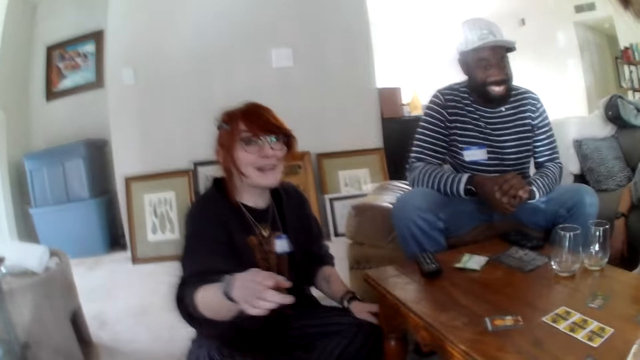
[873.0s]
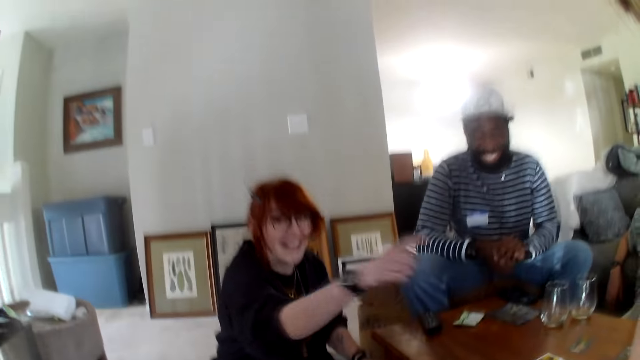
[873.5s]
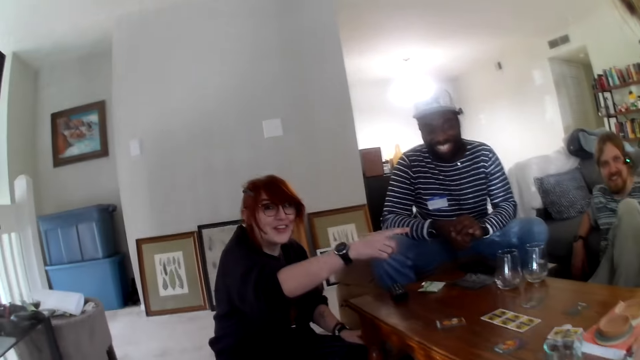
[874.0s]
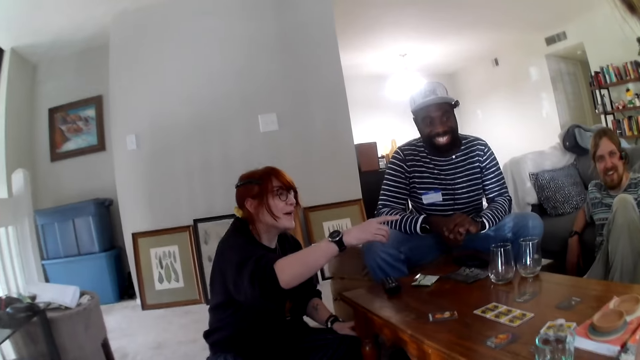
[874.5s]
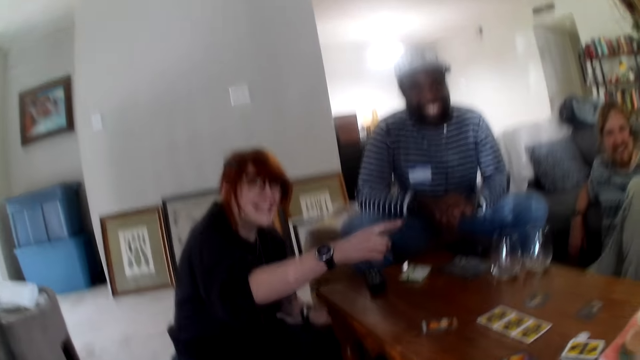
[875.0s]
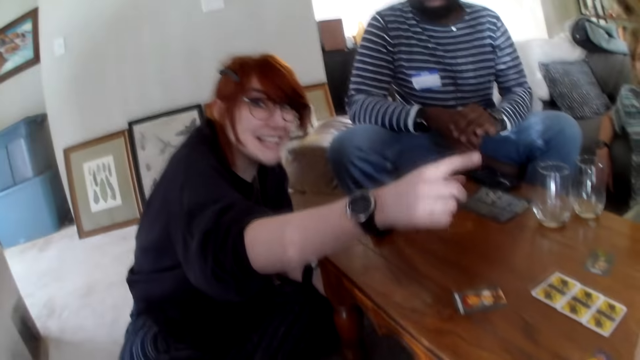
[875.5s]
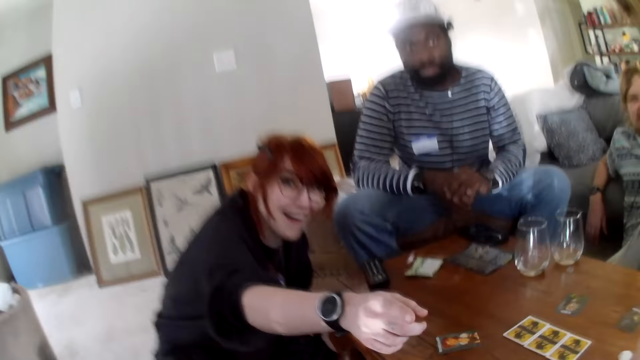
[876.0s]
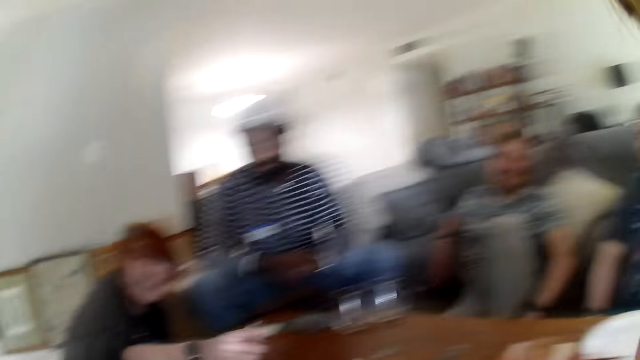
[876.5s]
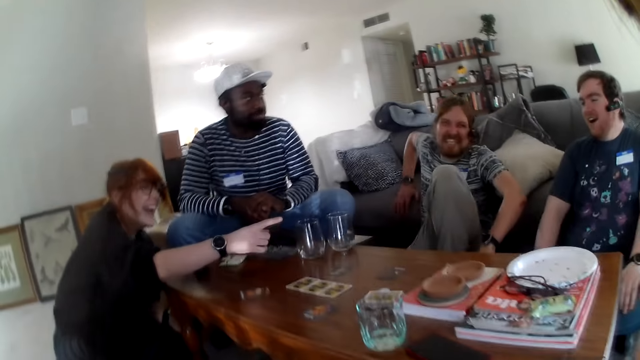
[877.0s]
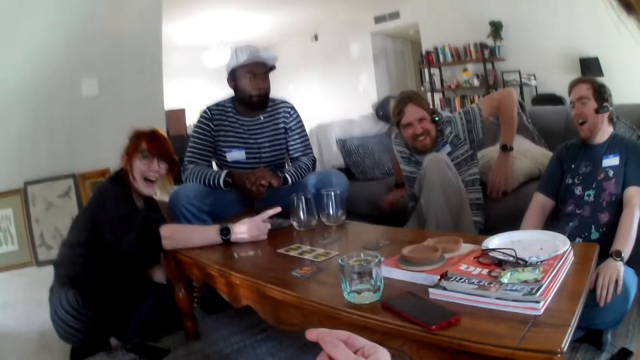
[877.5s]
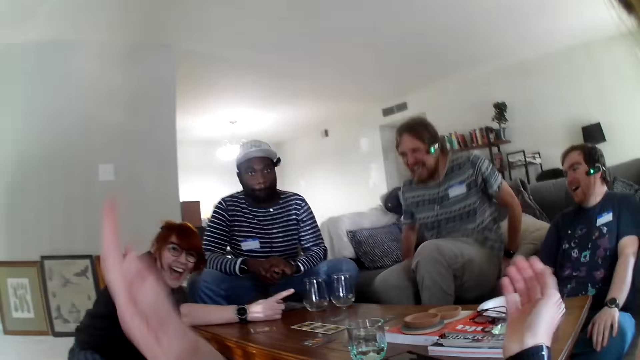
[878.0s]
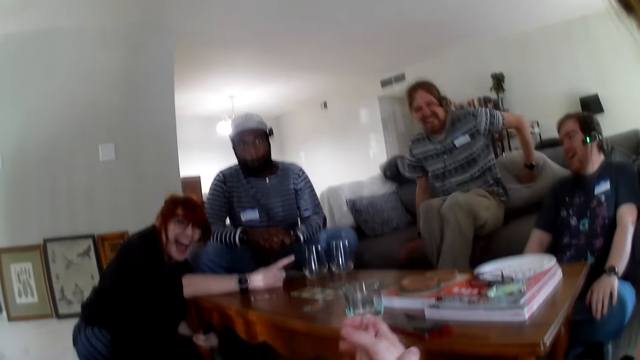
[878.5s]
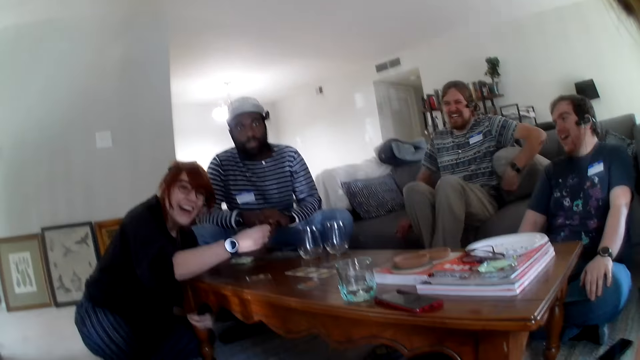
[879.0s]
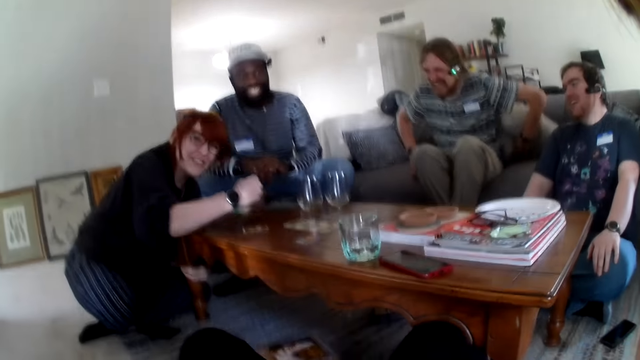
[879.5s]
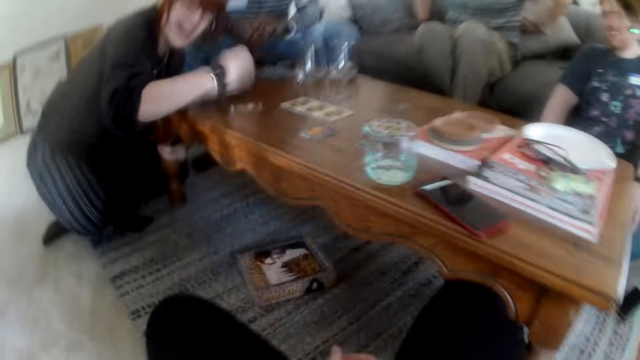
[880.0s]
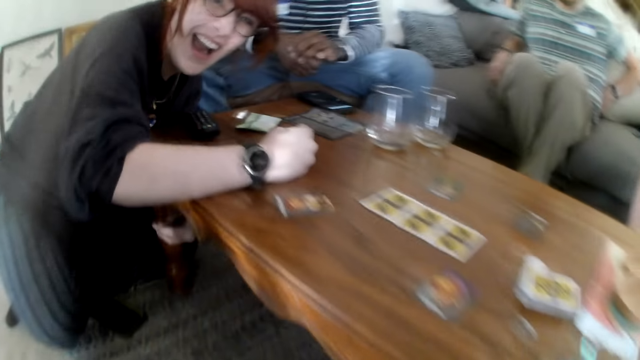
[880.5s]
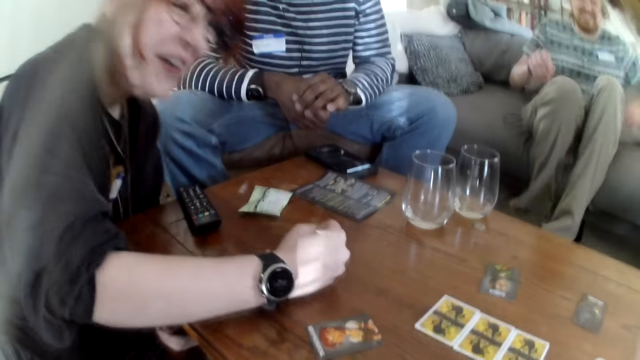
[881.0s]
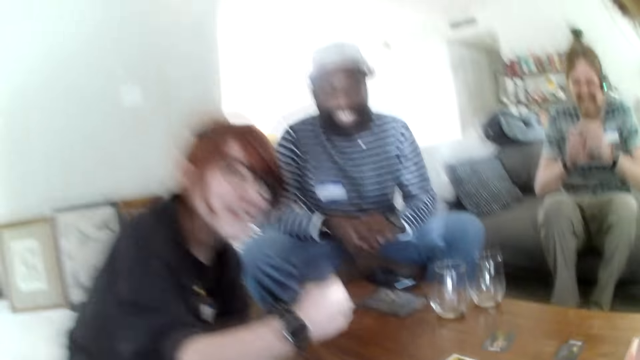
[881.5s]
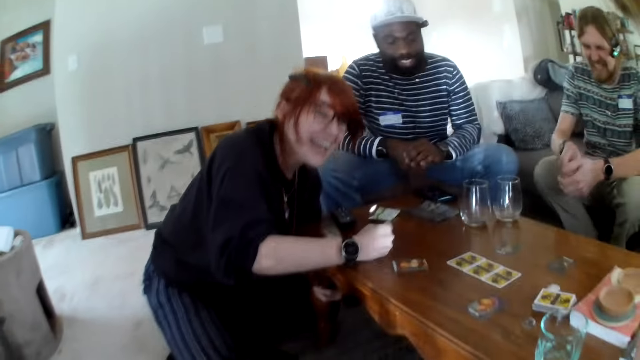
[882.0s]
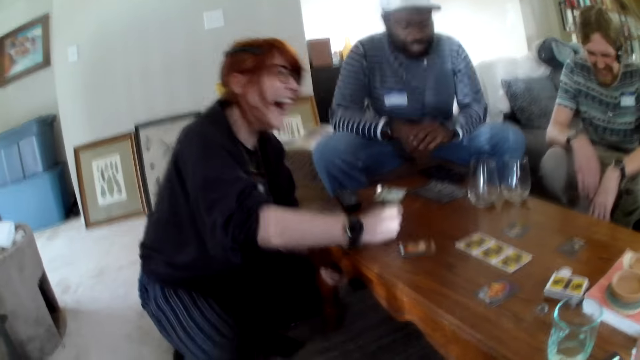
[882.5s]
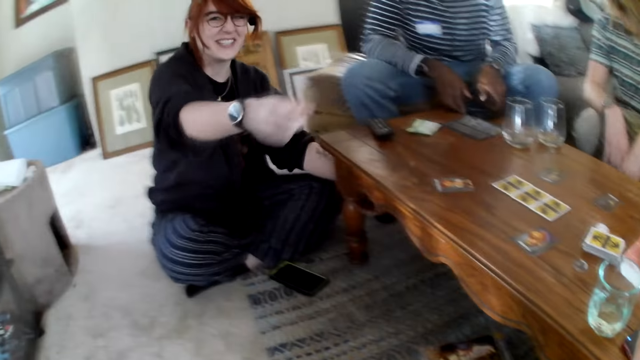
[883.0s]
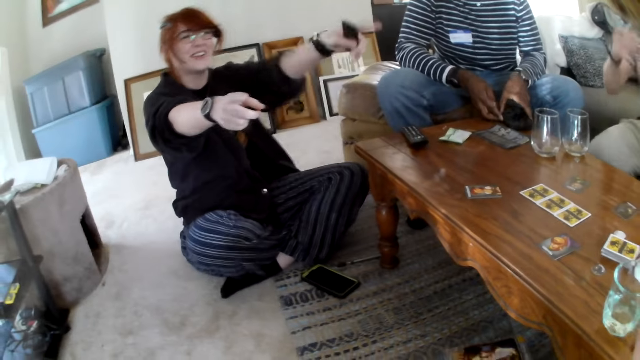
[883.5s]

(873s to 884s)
A person talks. The camera wearer talks. The person talks. Another person talks. The camera wearer laughs. The first person laughs and talks.

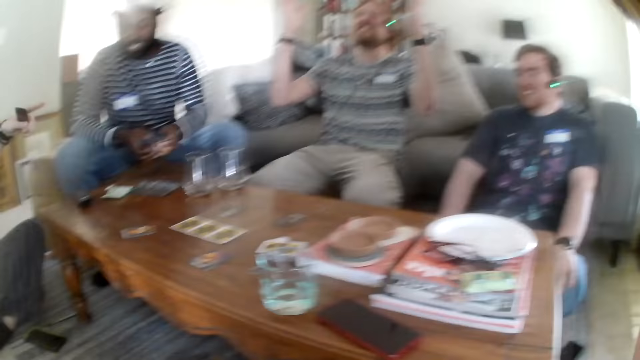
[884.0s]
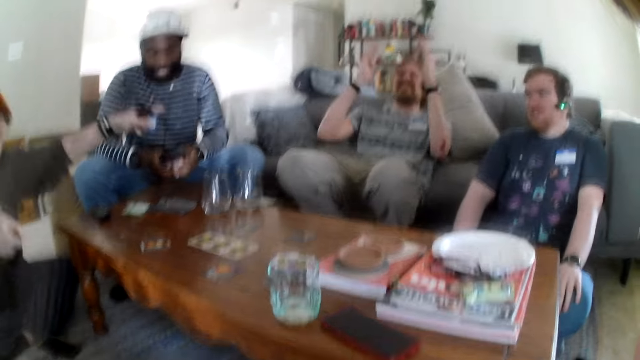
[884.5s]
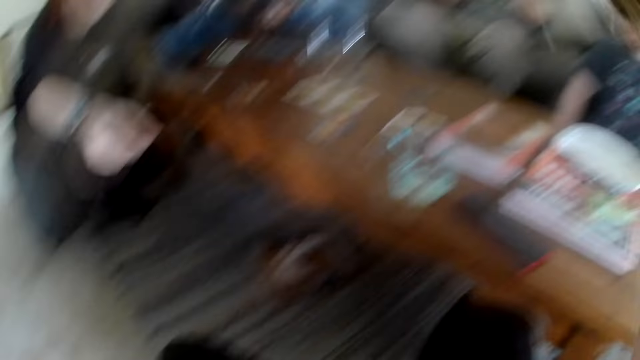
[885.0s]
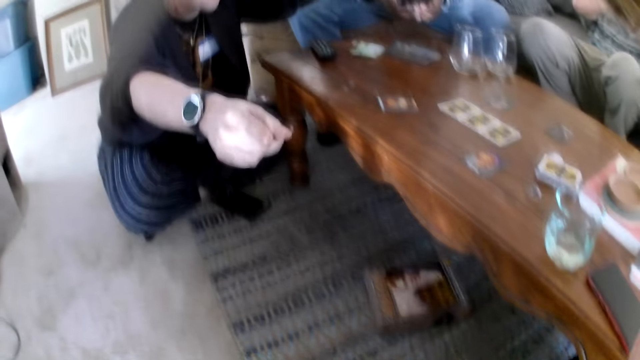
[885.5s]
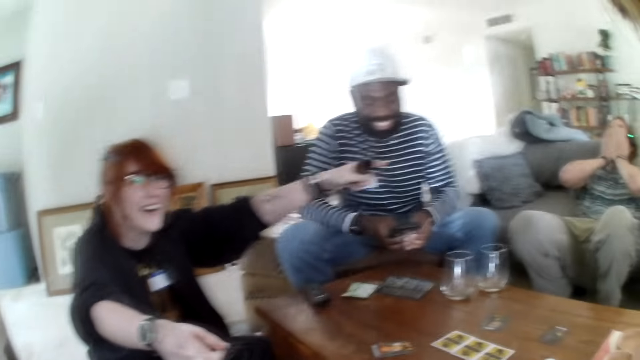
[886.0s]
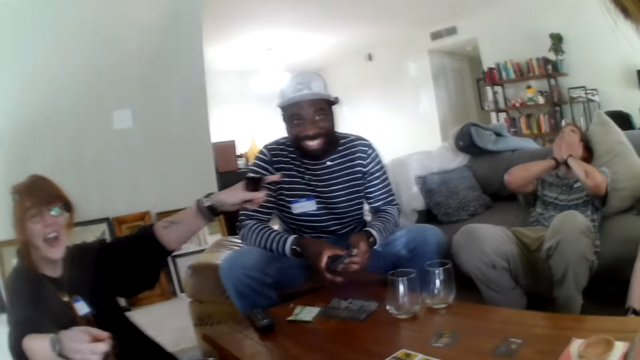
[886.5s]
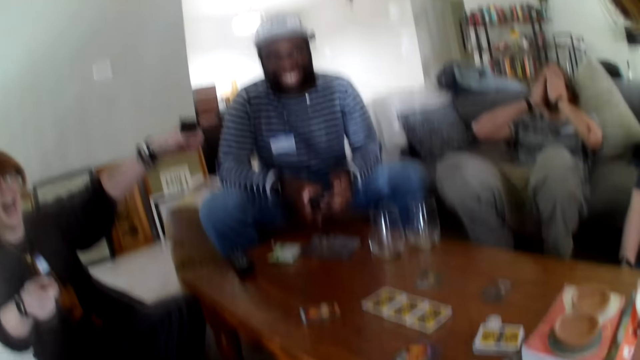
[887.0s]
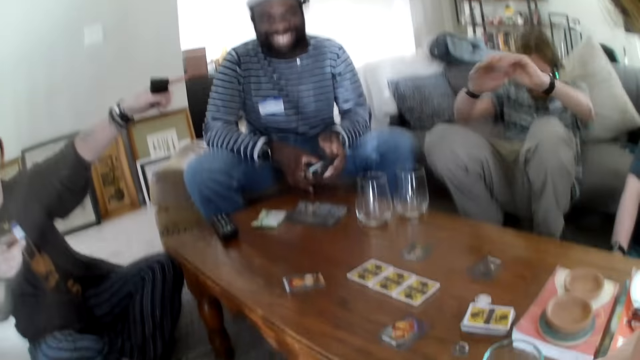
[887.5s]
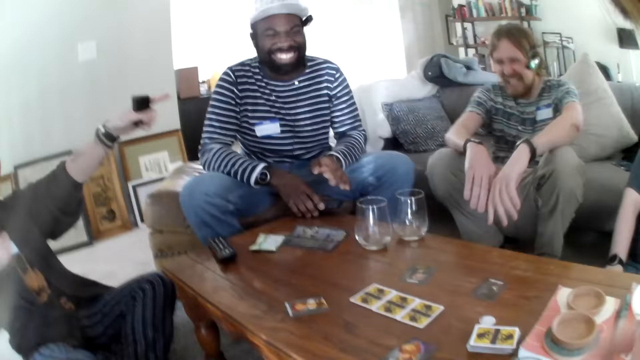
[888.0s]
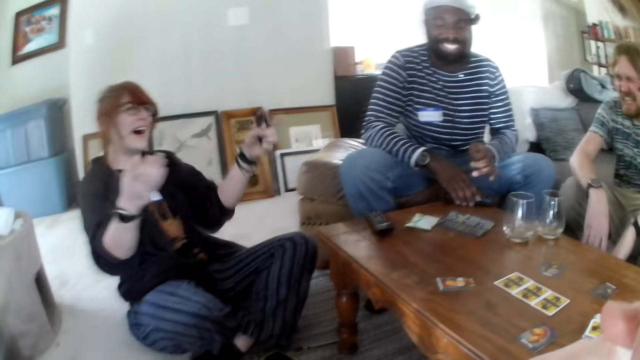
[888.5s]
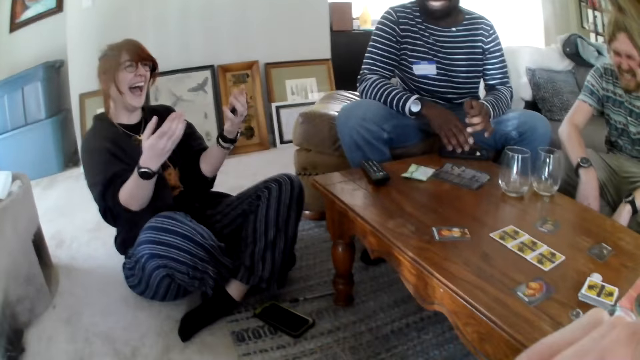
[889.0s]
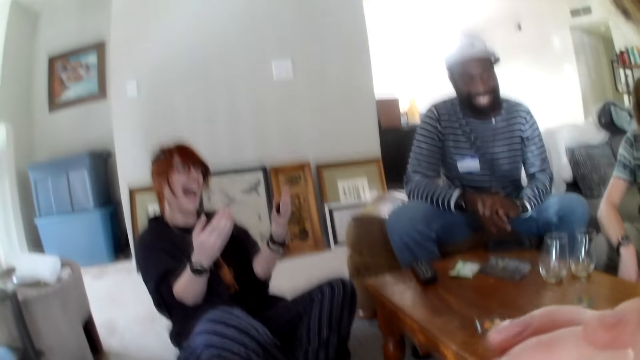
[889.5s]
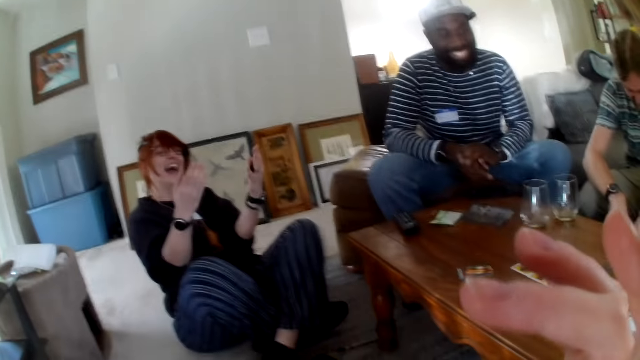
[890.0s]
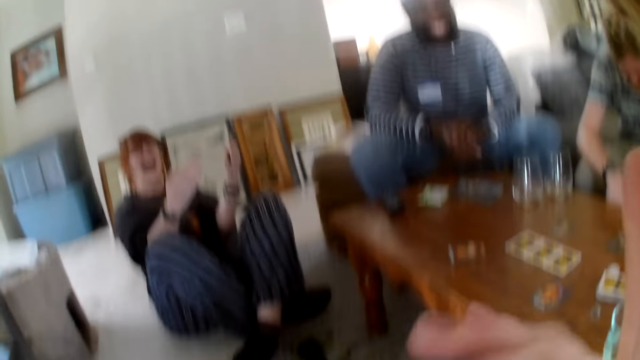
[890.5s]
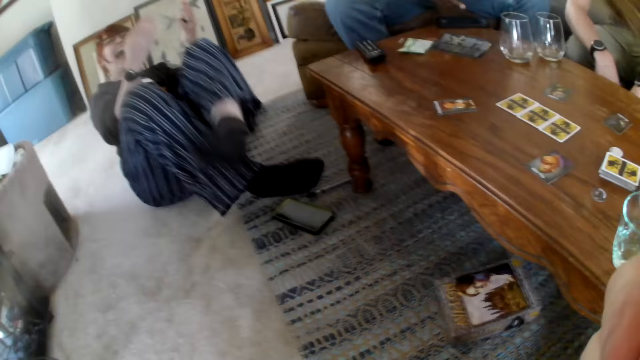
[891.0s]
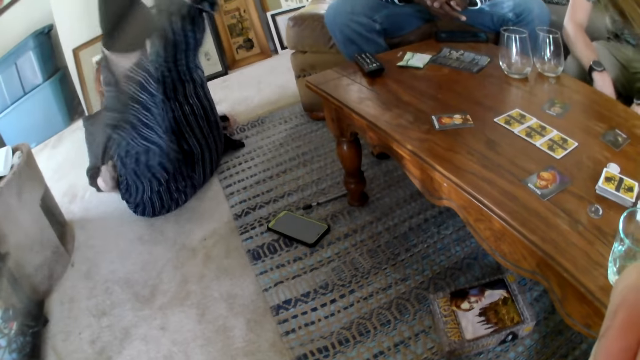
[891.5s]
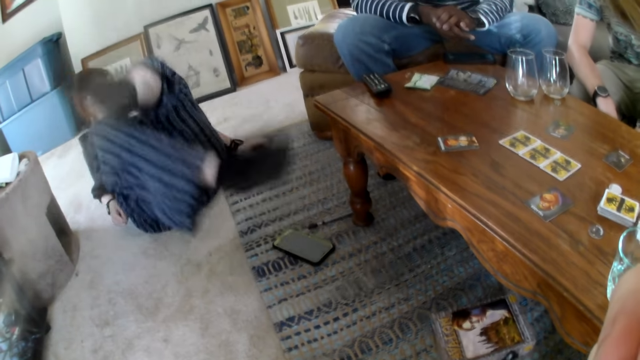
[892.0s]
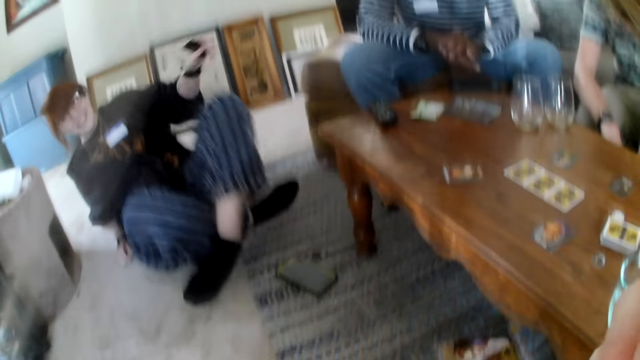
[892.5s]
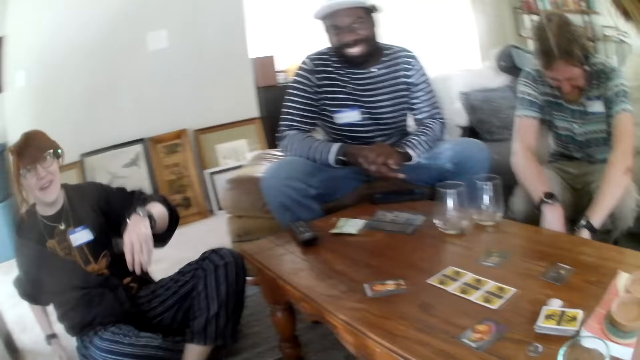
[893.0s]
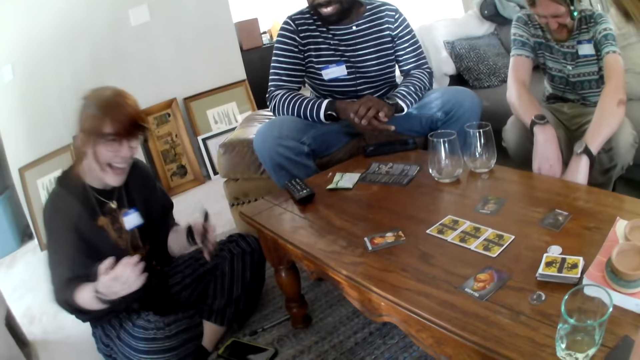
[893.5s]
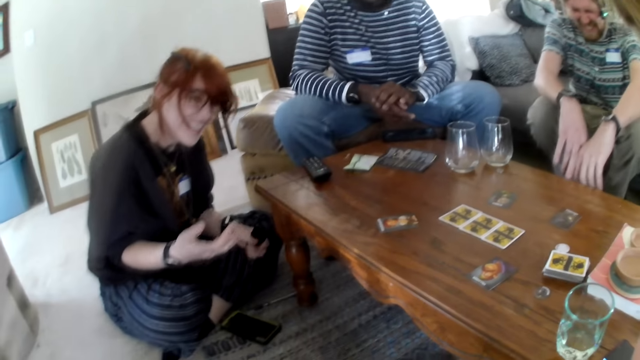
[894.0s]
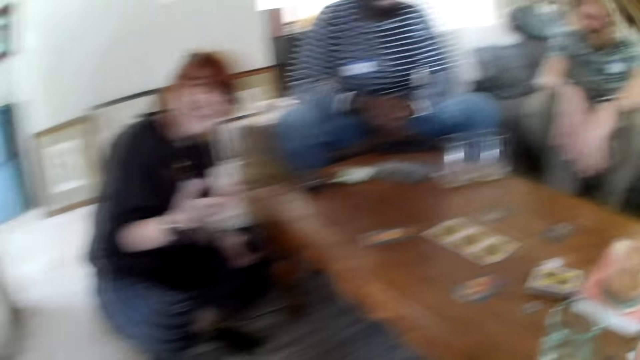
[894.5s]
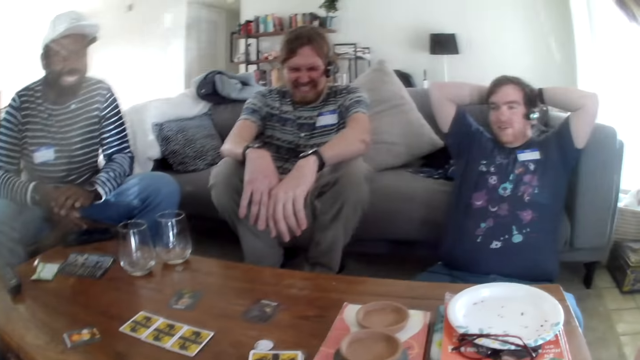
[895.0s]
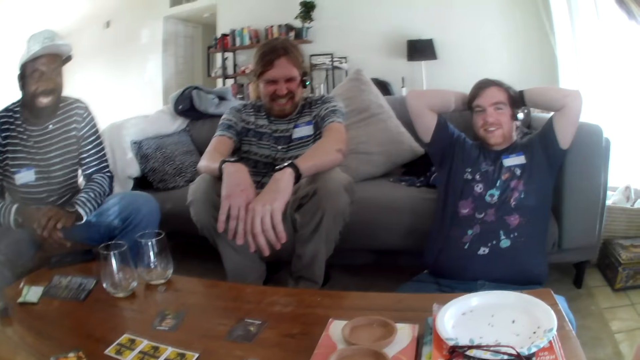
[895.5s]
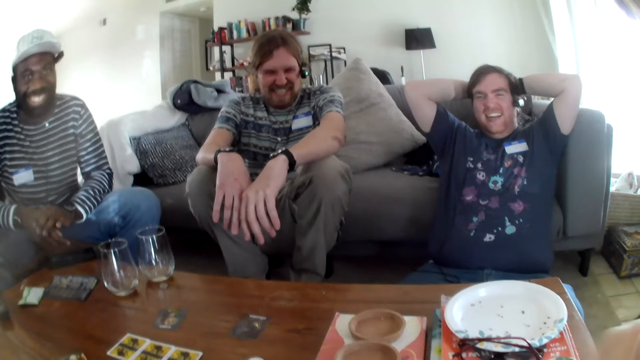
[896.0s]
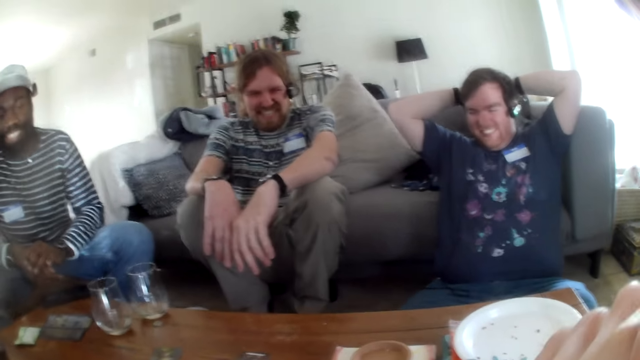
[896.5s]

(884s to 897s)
A person talks. Another person talks. A third person laughs. The second person laughs. The third person laughs. A fourth person laughs.
